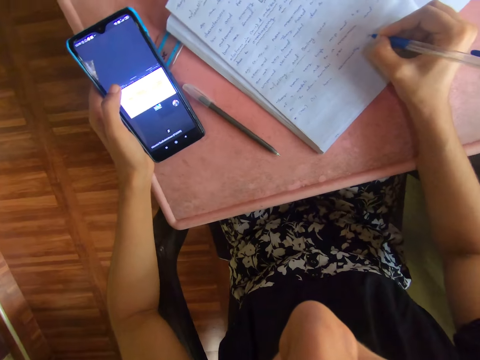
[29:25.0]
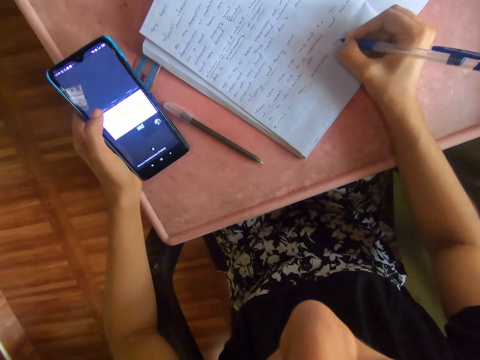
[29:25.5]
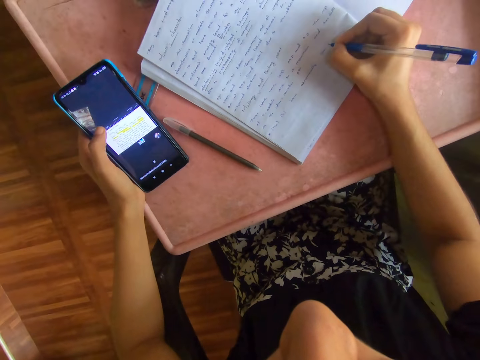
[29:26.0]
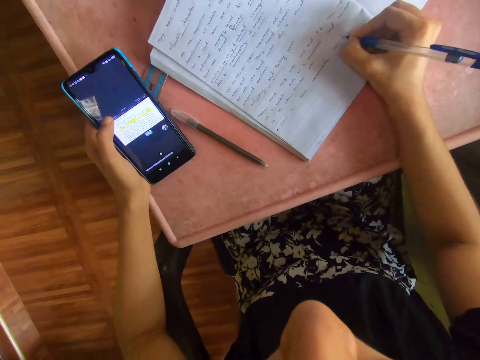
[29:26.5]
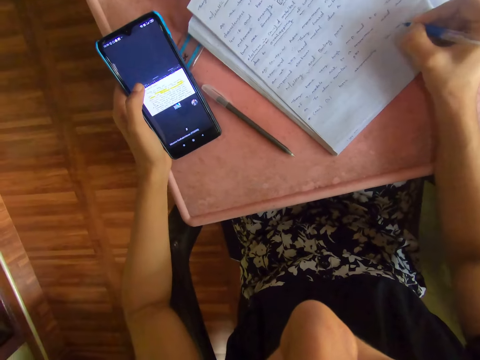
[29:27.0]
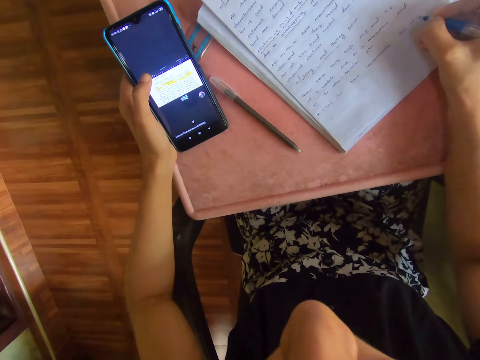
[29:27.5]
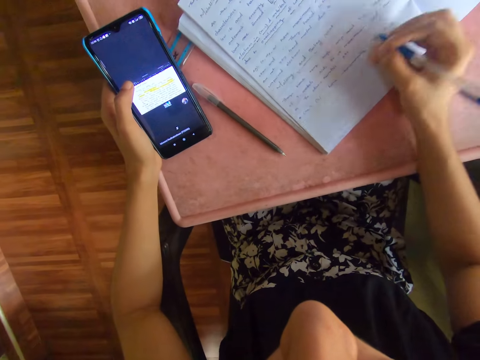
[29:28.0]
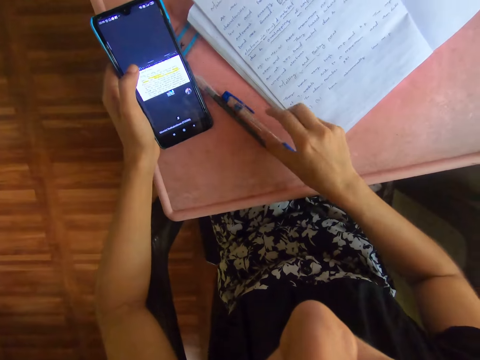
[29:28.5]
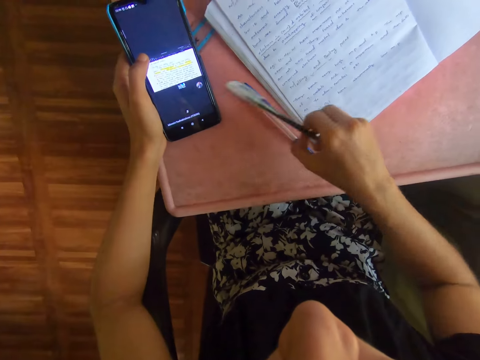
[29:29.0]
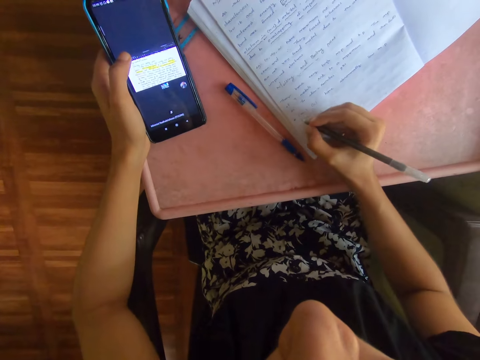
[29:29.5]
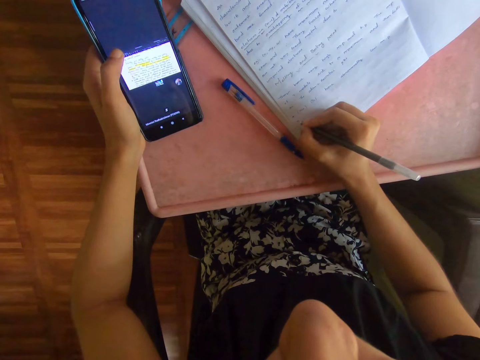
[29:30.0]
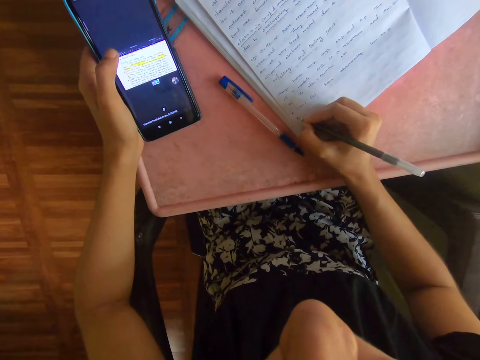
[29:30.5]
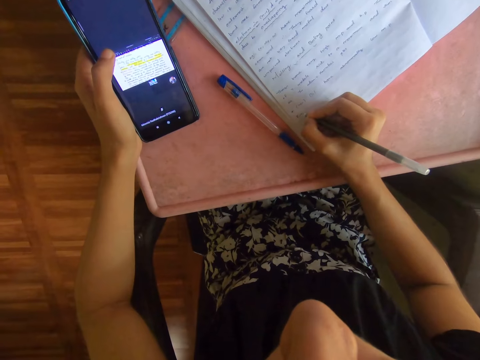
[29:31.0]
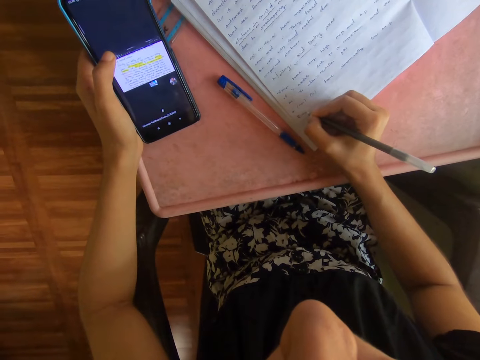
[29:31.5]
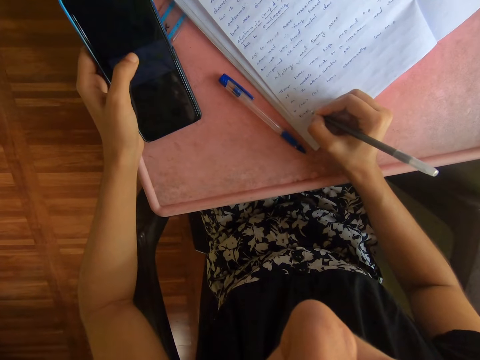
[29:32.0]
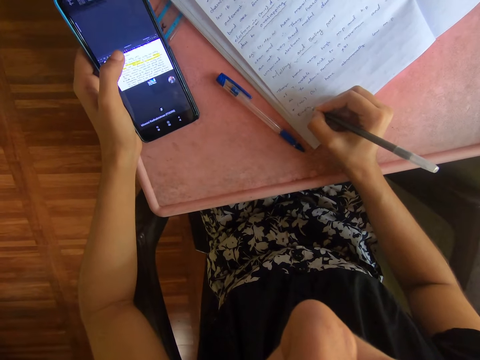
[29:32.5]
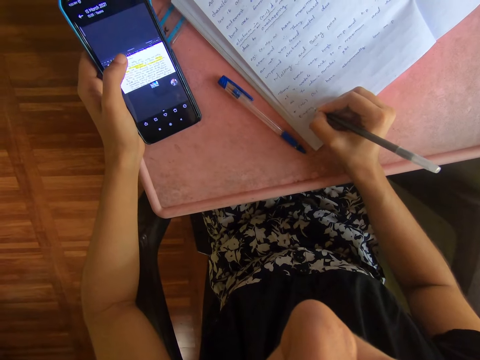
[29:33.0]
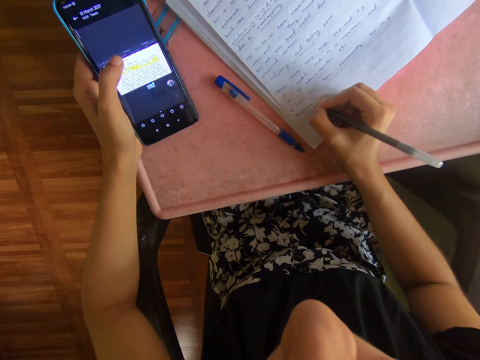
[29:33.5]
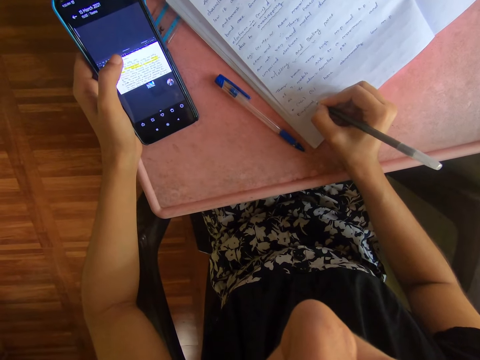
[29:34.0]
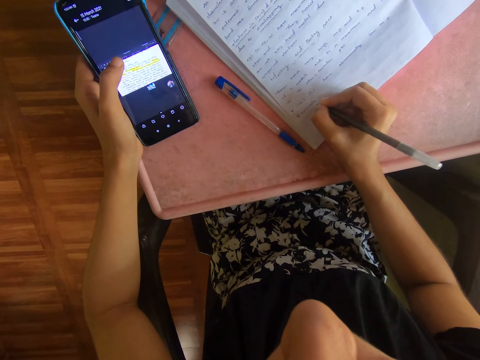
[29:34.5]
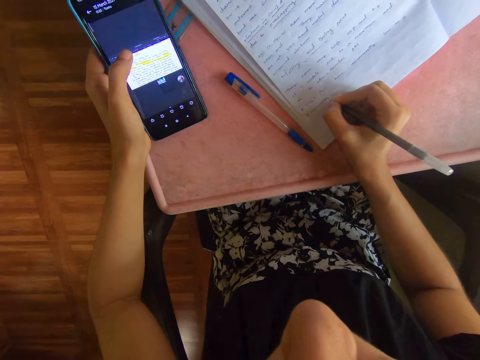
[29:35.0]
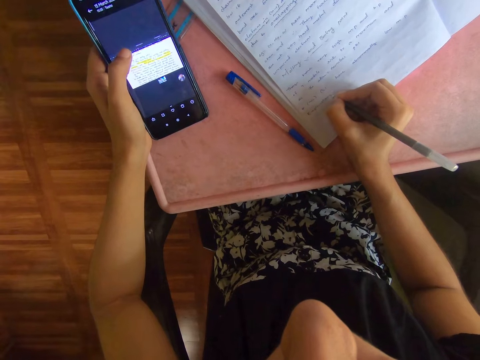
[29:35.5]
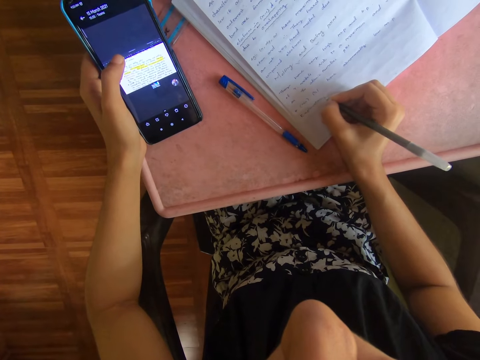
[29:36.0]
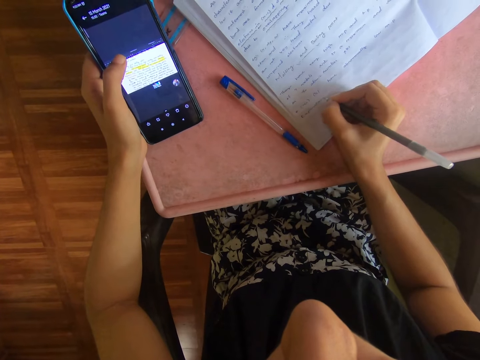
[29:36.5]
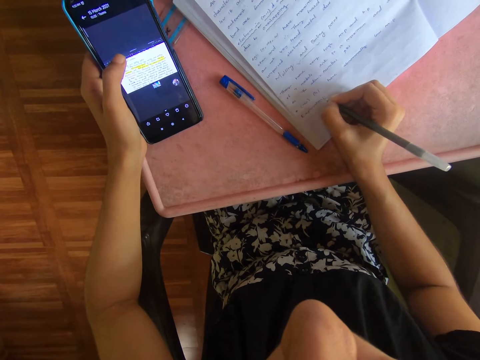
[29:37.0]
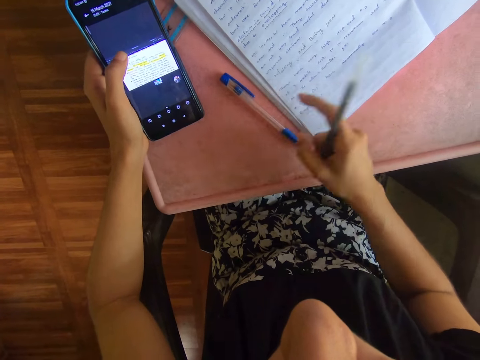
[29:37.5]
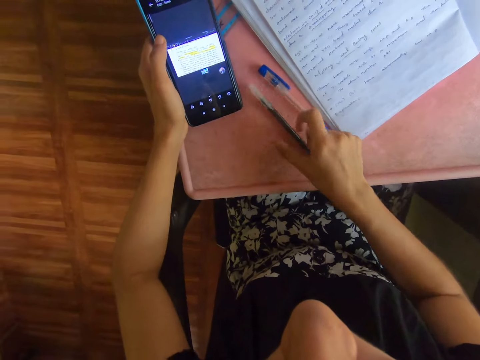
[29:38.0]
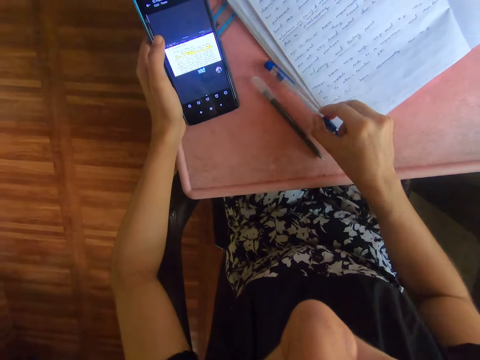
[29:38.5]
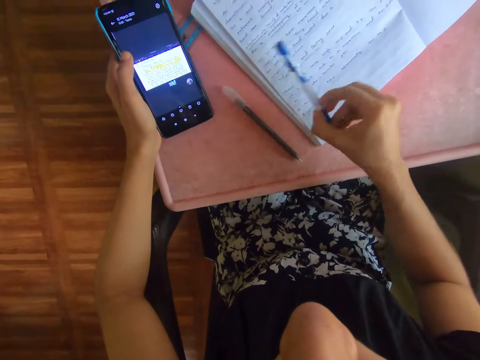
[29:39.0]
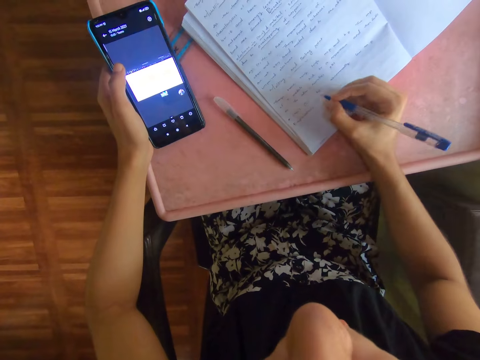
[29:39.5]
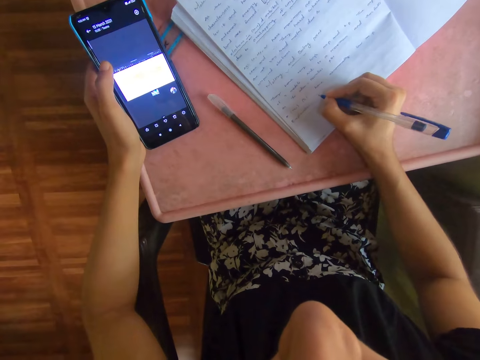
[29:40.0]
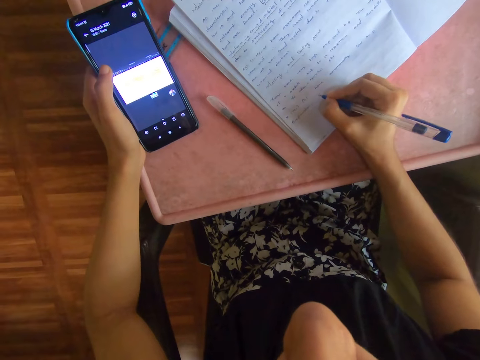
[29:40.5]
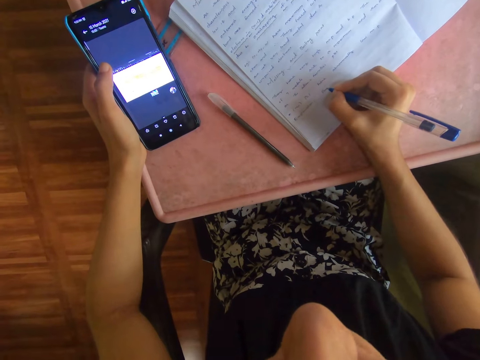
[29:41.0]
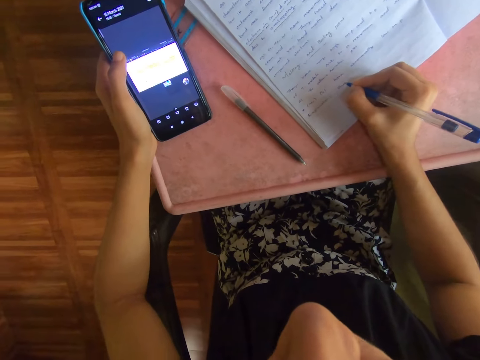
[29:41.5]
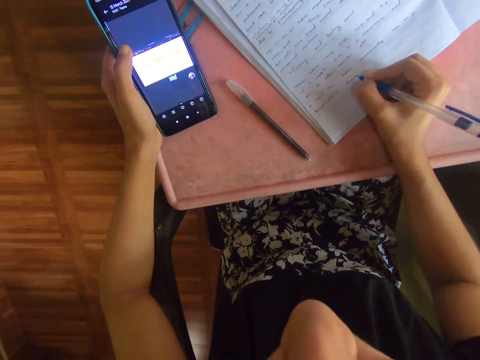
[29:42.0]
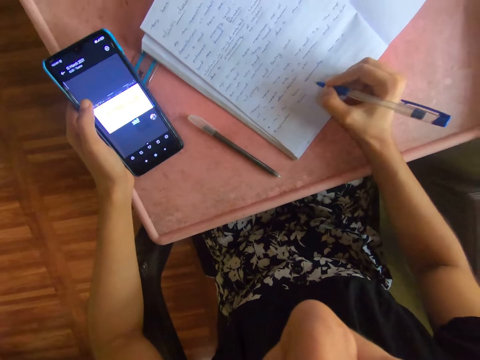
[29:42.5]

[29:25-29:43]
The camera wearer drops the pen on the plastic board with her right hand. She picks up the pen from the plastic board with her right hand. She writes on the book with the pen in her right hand. She operates the phone with her left thumb. She drops the pen on the plastic board with her right hand. She picks up the pen from the plastic board with her right hand. She writes on the book with the pen in her right hand.

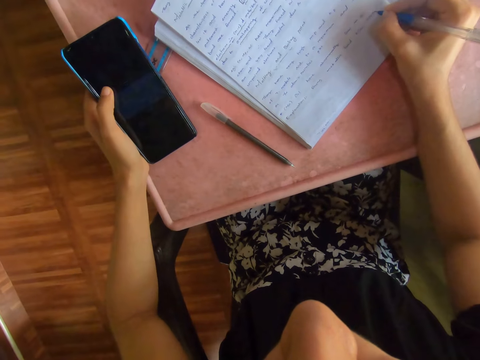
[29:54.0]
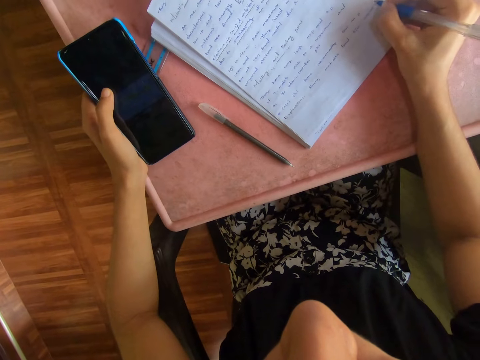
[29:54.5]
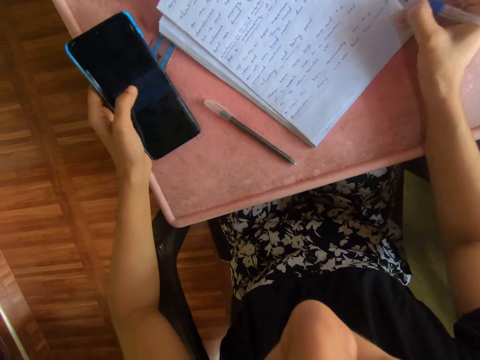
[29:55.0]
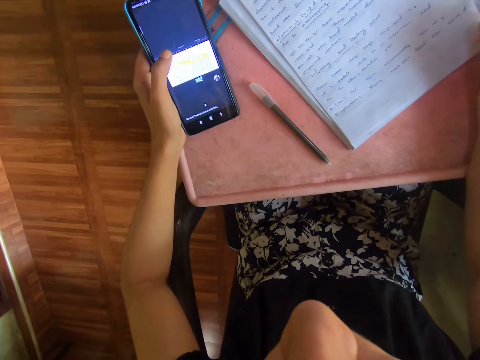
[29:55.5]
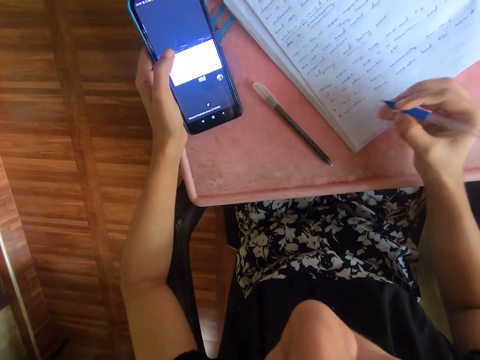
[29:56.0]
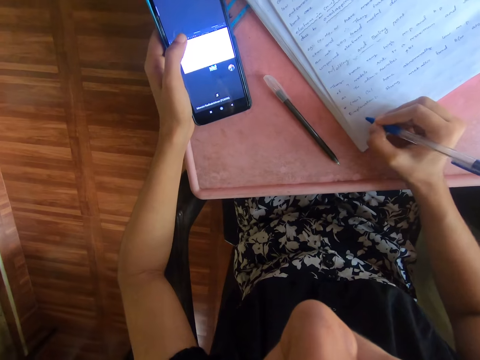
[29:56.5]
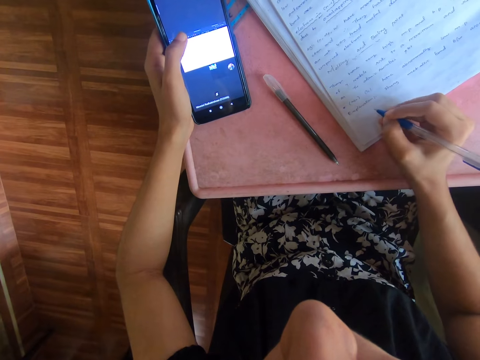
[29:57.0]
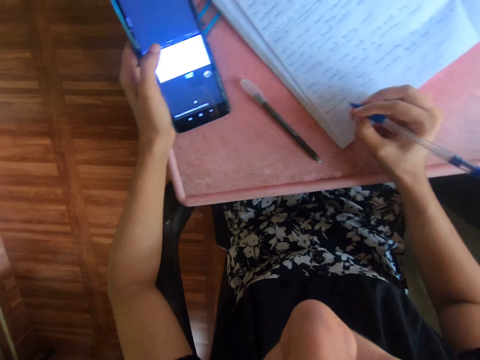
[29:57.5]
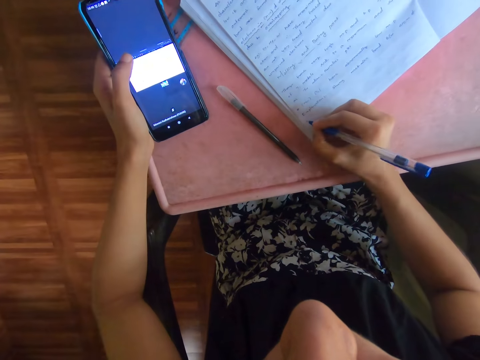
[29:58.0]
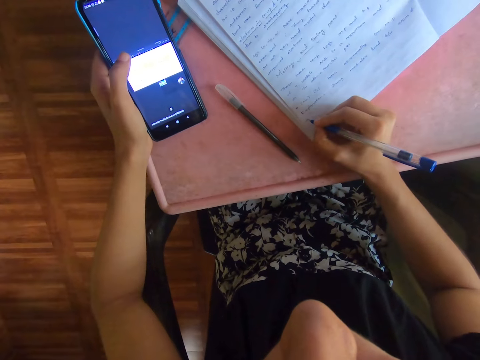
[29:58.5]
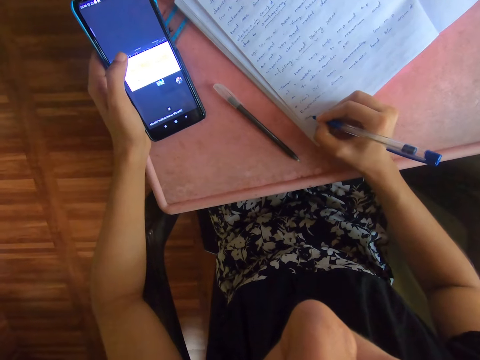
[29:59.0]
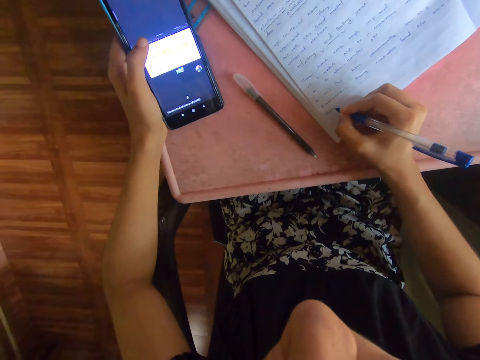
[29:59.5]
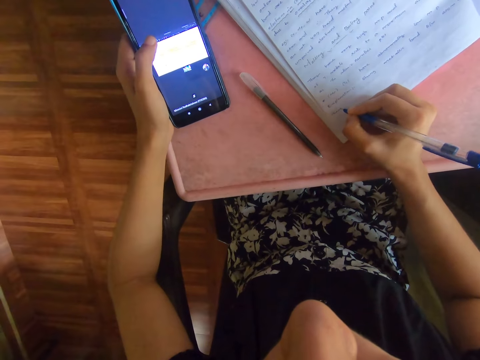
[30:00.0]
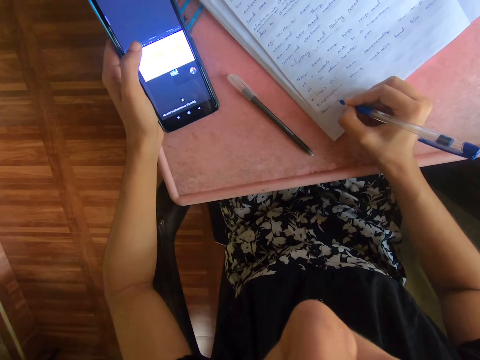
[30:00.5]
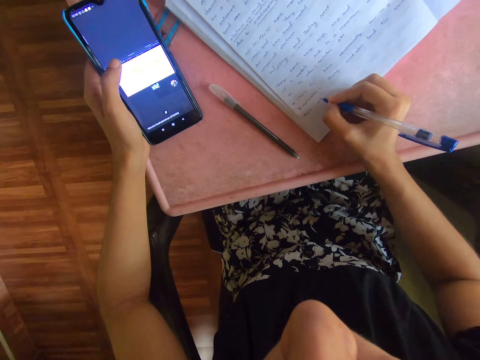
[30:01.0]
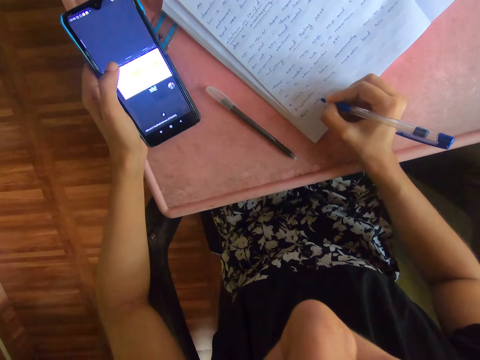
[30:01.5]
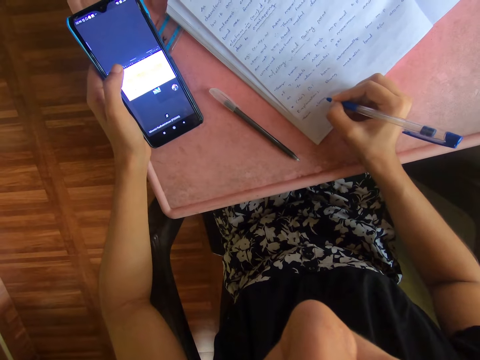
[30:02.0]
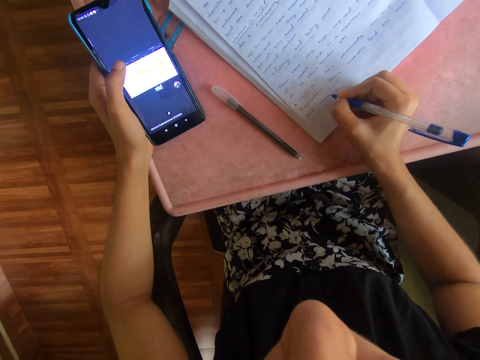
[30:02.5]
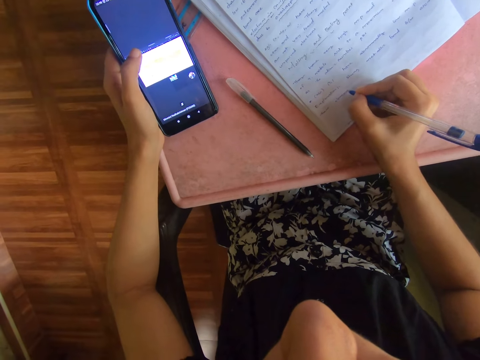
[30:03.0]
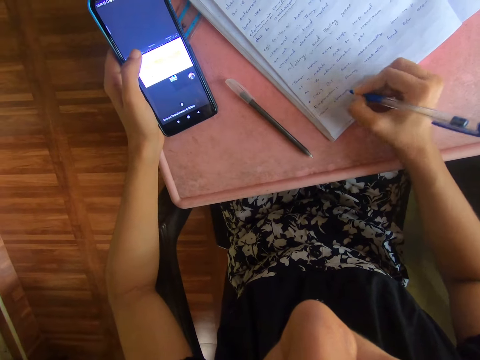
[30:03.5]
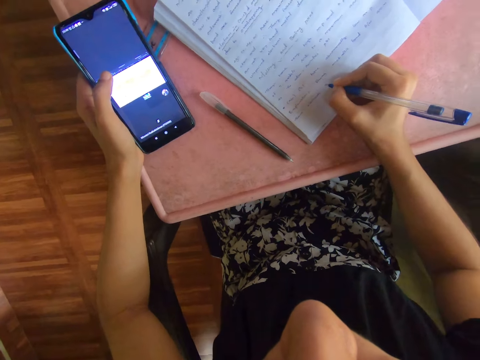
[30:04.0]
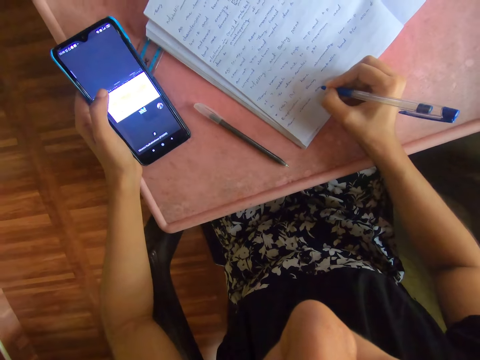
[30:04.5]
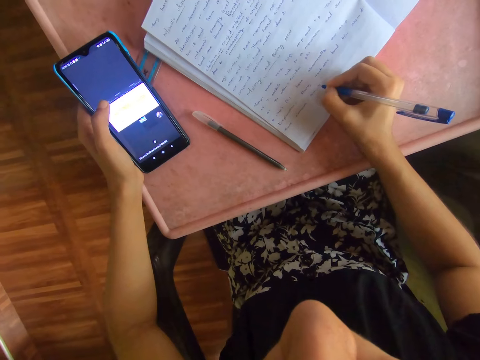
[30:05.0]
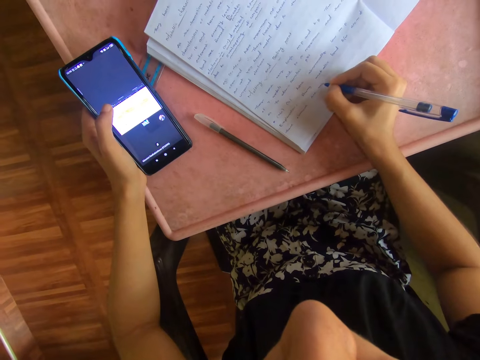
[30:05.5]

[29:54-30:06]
The camera wearer operates the phone with her left thumb. She writes on the book with the pen in her right hand.
